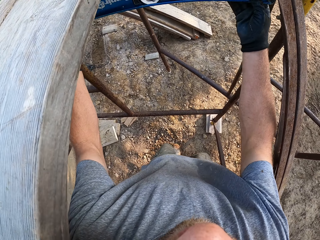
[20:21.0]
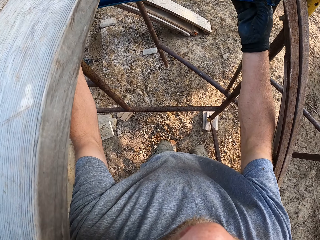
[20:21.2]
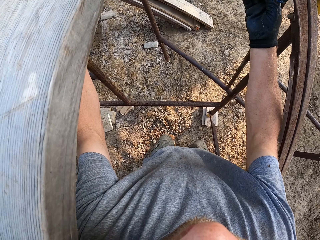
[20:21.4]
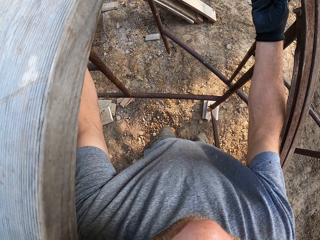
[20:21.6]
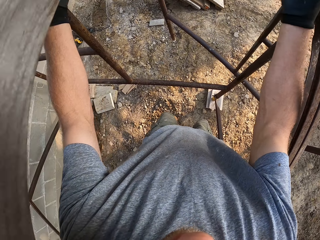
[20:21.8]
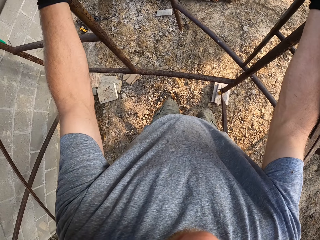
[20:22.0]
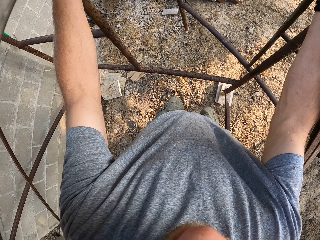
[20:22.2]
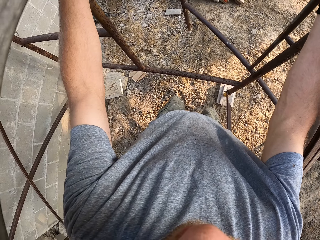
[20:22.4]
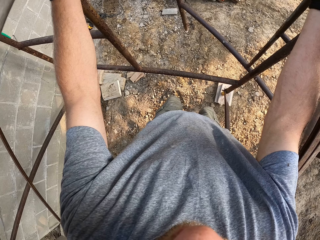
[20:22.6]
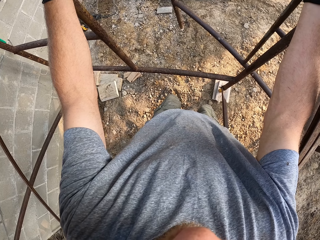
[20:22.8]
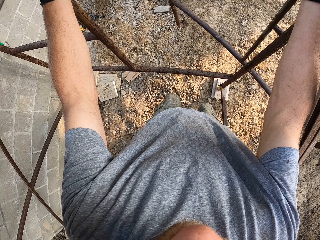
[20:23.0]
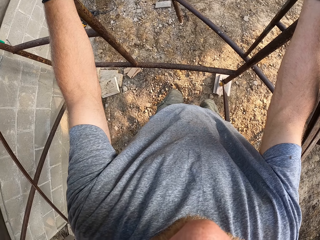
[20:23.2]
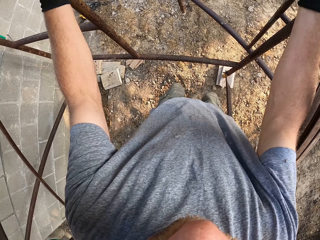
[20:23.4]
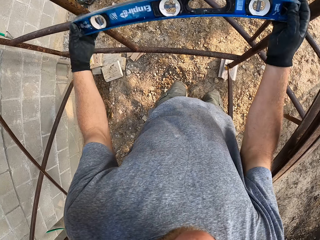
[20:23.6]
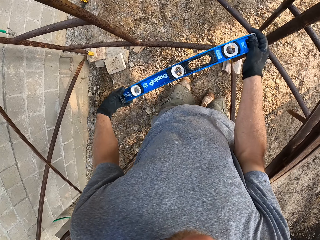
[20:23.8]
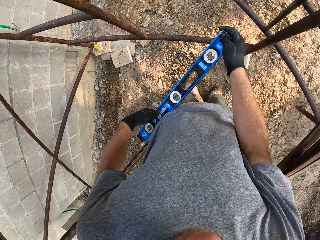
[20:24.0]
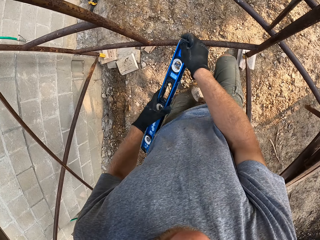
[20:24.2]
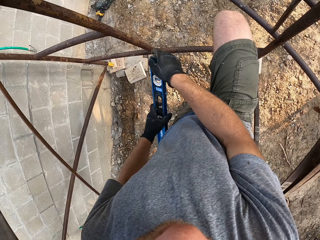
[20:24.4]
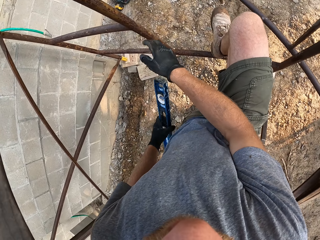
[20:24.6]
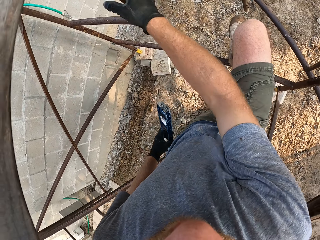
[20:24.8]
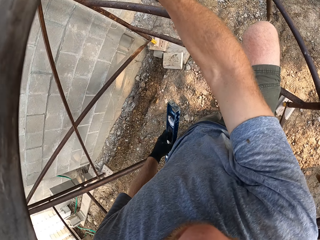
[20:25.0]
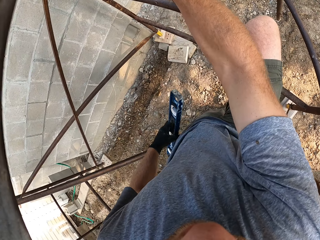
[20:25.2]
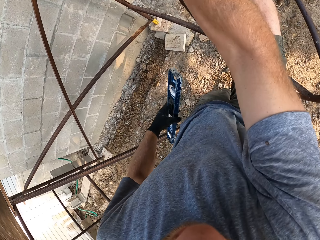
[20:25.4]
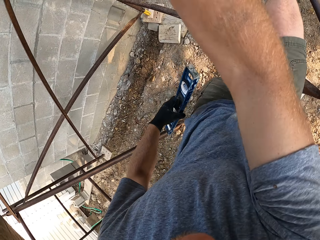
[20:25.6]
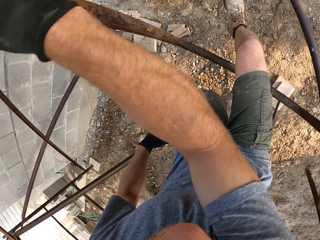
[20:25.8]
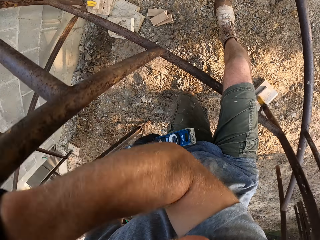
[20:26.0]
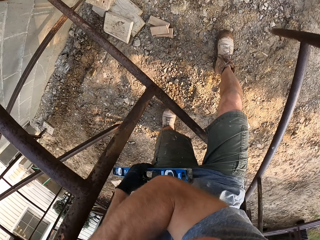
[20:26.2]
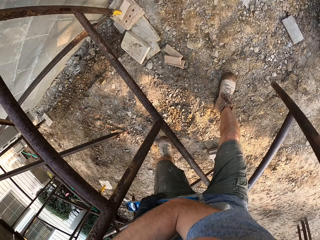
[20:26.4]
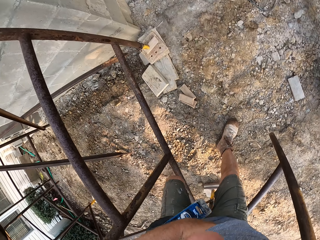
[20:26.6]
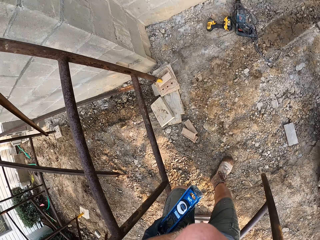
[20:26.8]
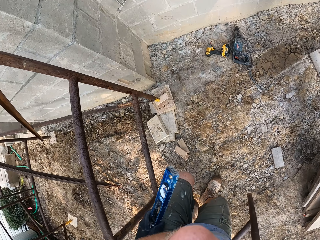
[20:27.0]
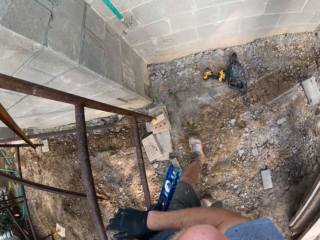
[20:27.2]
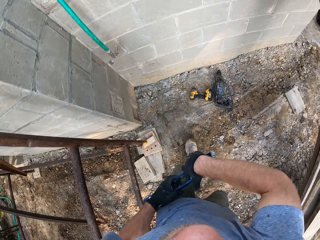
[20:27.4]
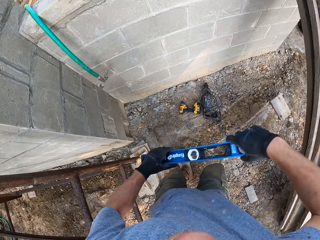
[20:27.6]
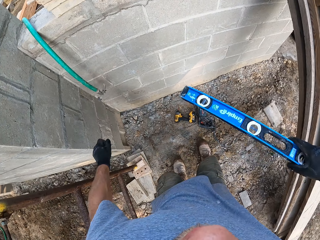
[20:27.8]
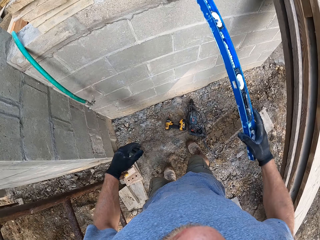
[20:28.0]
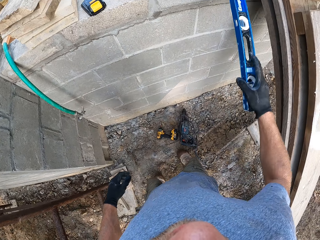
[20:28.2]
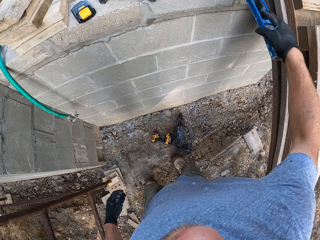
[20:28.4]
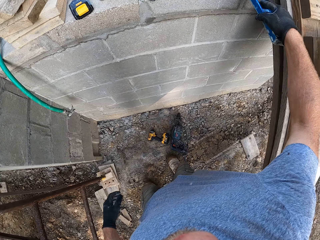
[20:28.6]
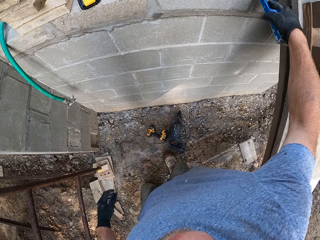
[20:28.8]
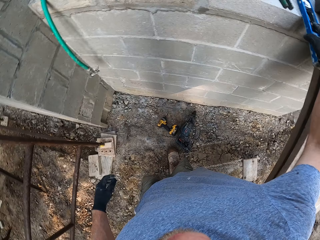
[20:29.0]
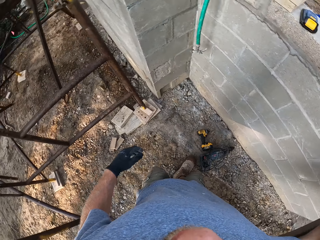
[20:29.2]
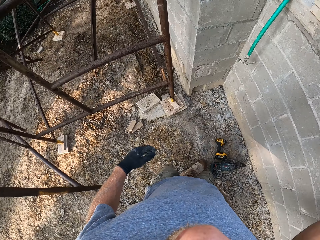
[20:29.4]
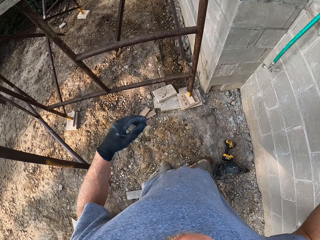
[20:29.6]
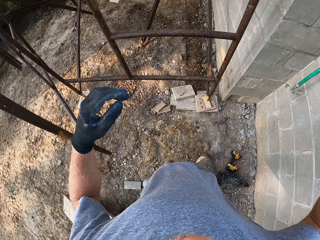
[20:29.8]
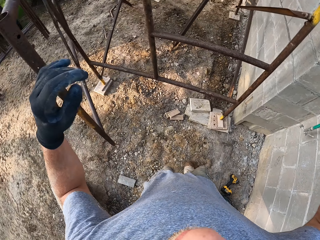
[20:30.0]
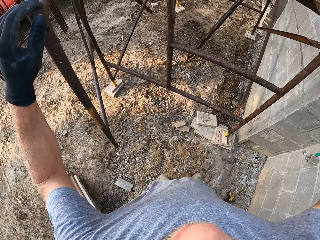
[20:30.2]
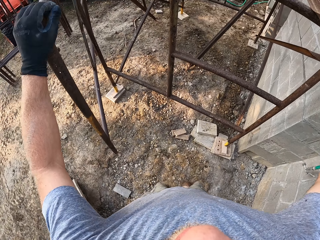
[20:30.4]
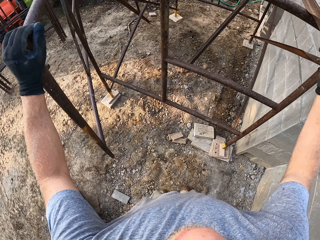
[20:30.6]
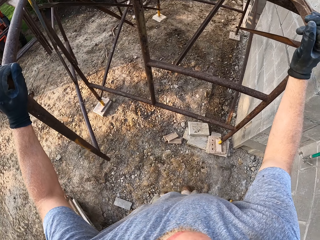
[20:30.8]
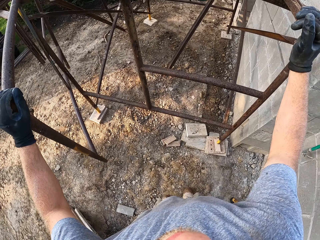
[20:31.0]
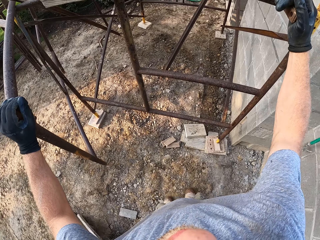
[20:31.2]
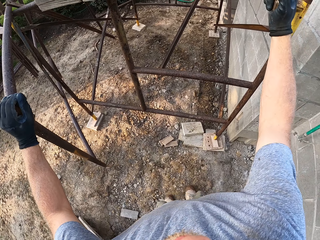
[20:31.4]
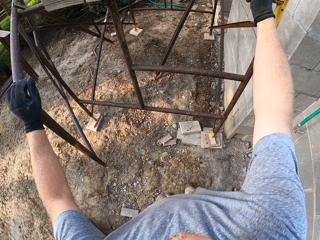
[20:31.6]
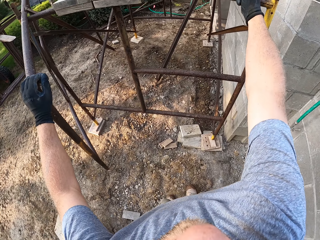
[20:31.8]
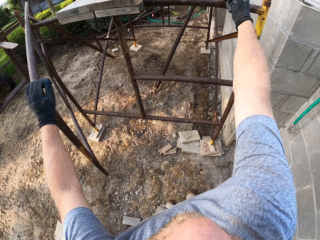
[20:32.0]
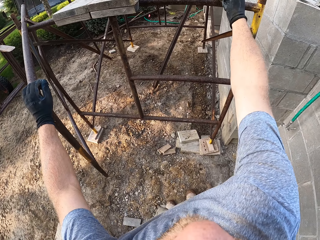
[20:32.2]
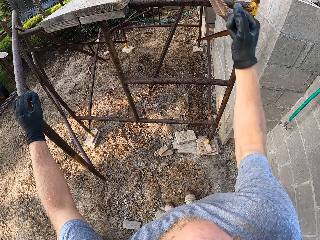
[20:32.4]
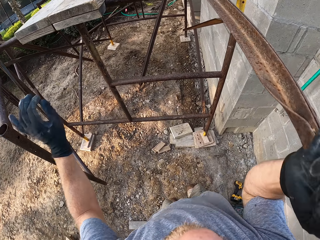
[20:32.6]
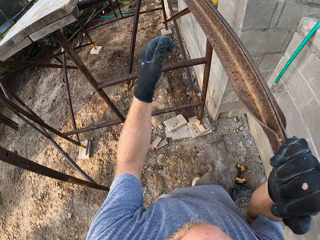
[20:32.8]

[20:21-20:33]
The camera wearer comes out of the rack. They place the level on a fence. They pull off the pair of iron rods on the rack.

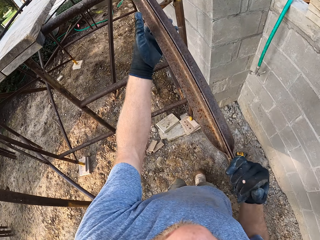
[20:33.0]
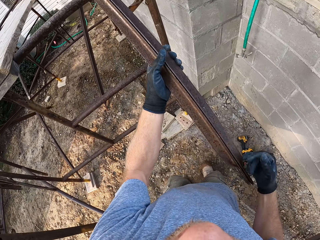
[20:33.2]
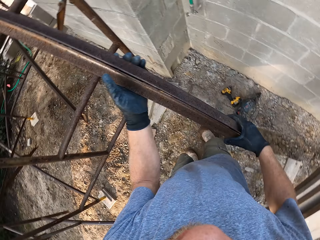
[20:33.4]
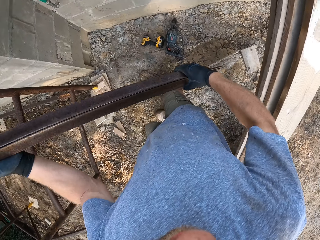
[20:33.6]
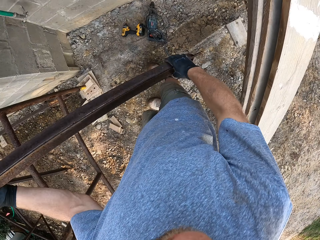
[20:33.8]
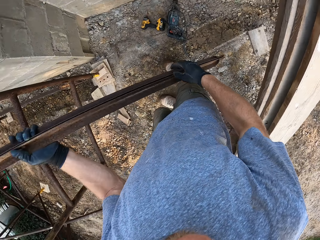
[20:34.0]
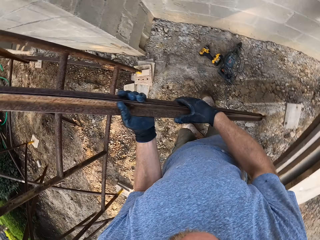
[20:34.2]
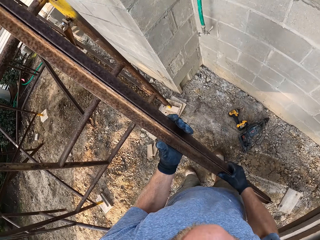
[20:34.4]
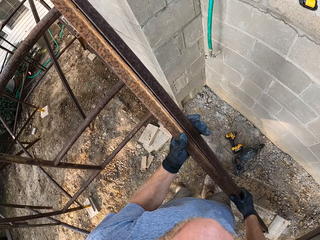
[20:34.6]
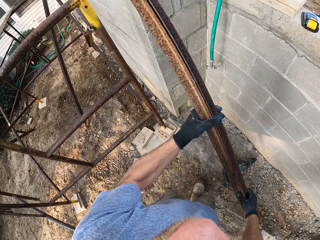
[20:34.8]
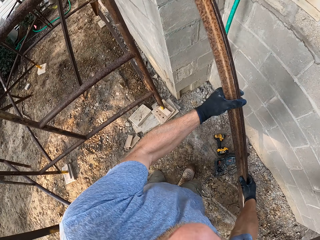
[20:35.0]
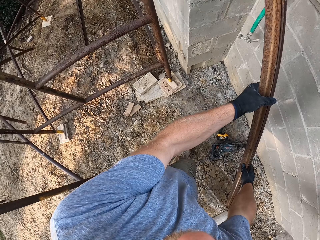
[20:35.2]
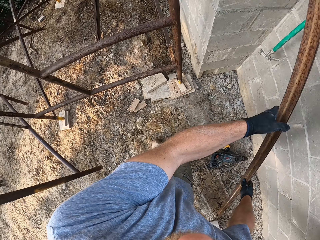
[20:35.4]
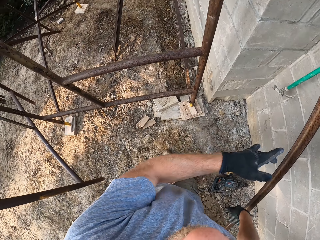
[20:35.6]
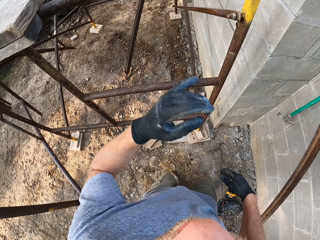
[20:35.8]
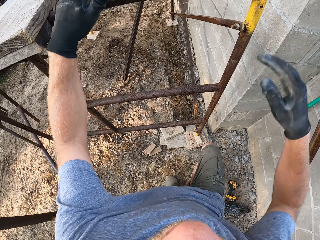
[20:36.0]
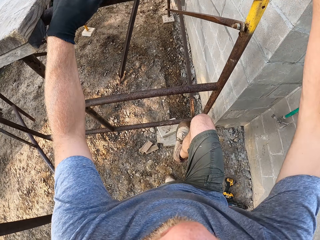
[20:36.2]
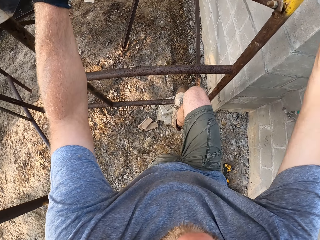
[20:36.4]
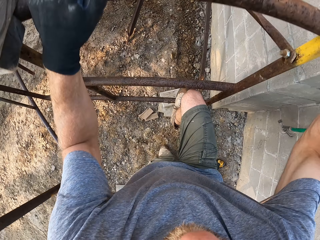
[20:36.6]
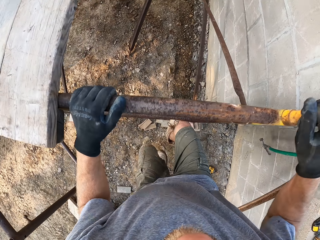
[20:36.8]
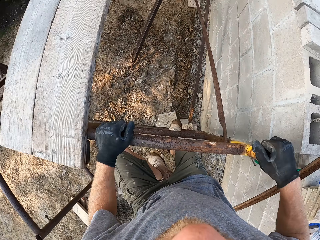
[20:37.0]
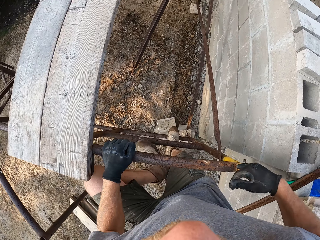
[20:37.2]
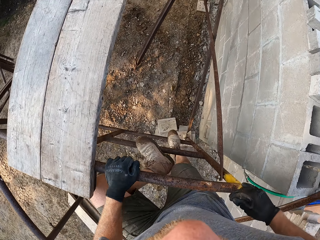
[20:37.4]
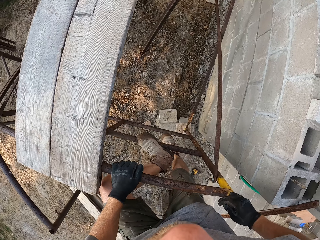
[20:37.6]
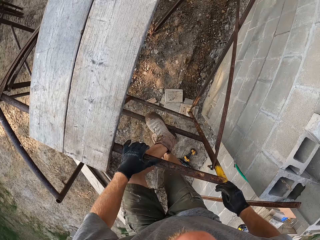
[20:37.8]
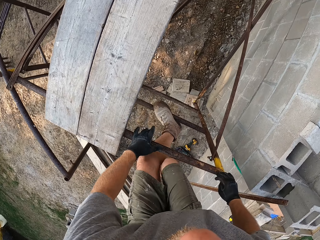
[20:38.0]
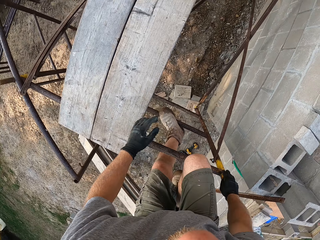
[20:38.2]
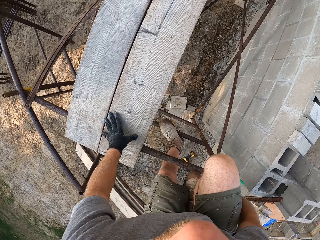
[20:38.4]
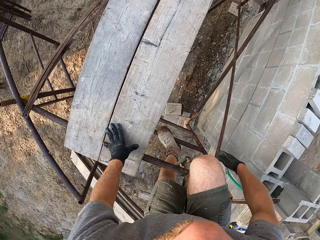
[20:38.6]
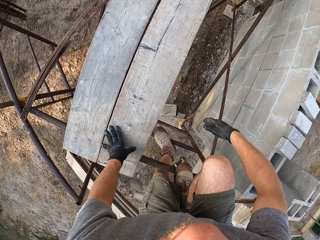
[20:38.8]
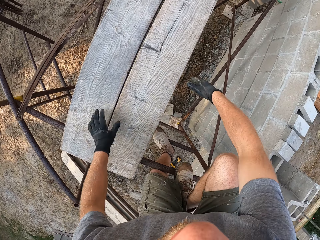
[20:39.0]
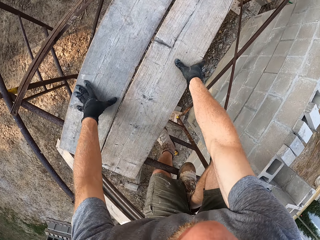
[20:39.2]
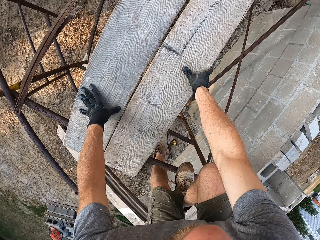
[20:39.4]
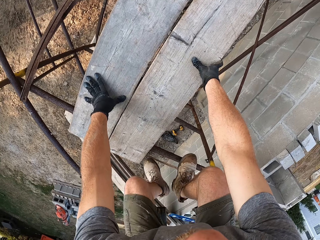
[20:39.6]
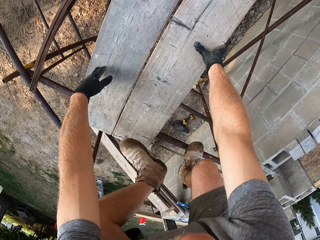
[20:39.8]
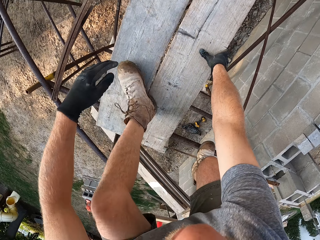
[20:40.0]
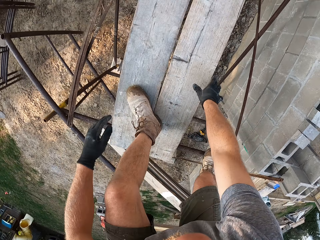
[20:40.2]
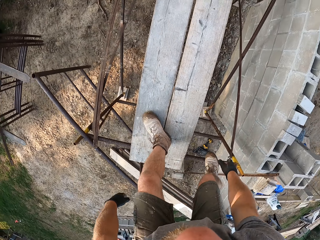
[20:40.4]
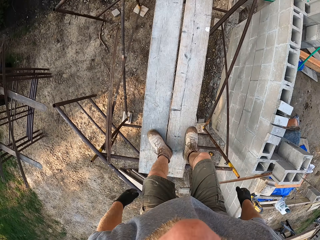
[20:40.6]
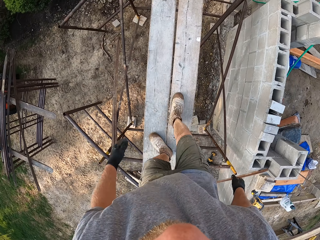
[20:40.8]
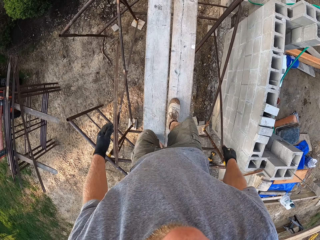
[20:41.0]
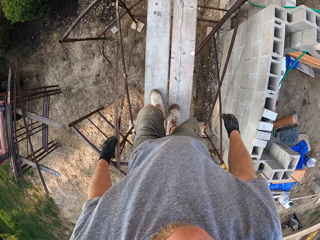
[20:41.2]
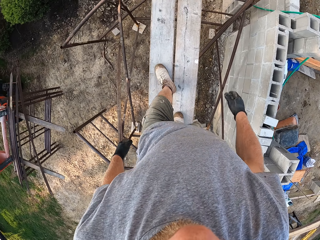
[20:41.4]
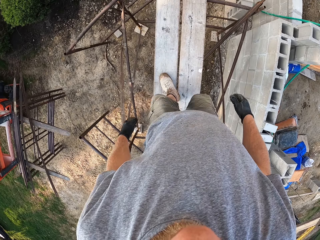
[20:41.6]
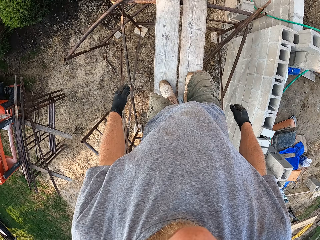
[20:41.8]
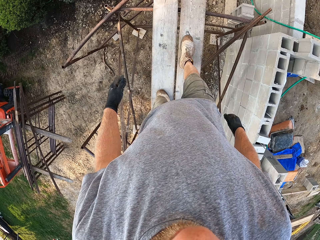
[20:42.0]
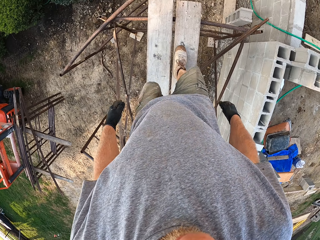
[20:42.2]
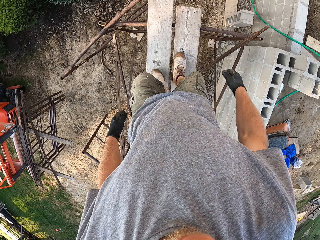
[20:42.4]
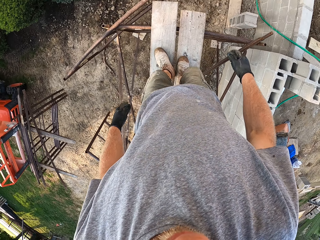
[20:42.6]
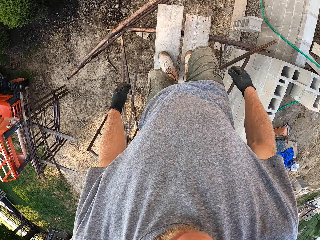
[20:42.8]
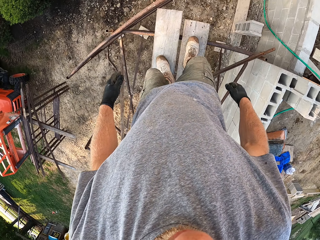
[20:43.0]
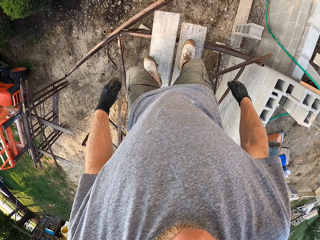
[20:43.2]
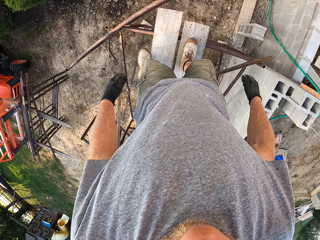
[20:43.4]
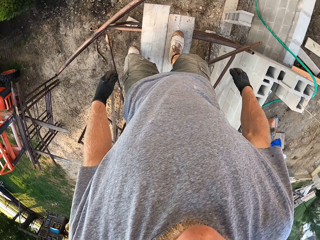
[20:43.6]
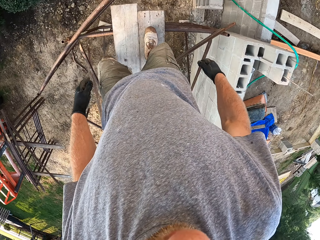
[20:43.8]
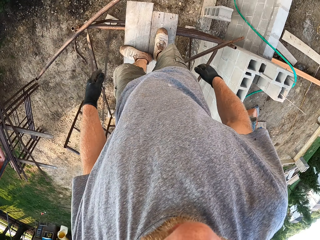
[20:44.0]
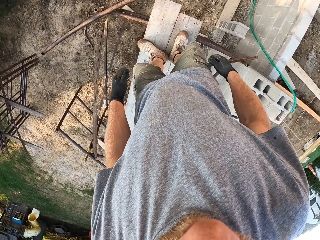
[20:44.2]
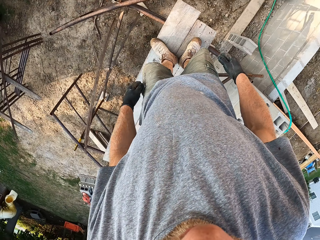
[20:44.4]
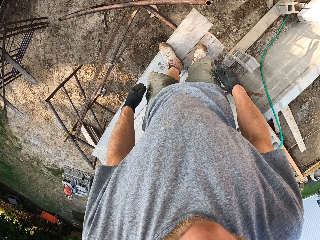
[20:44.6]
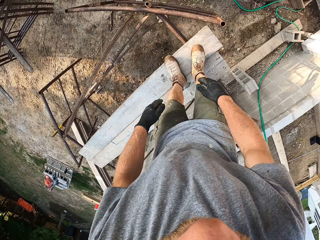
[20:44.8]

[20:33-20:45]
The camera wearer places the pair of iron rods against the fence. They climb over the rack.
